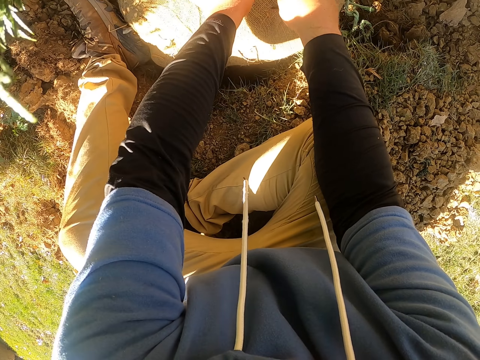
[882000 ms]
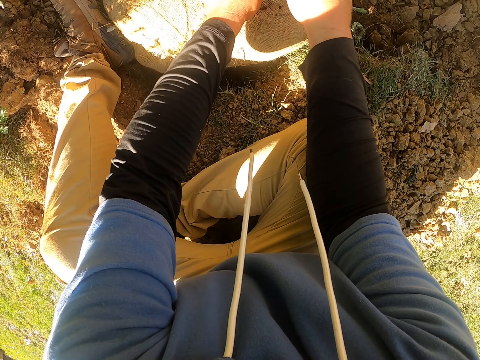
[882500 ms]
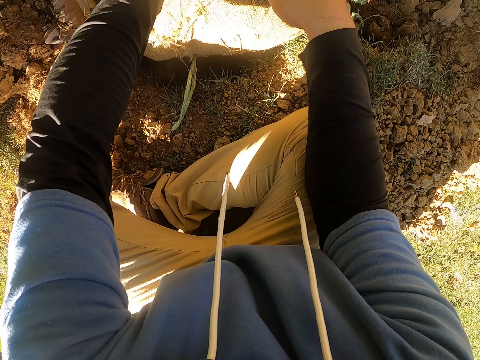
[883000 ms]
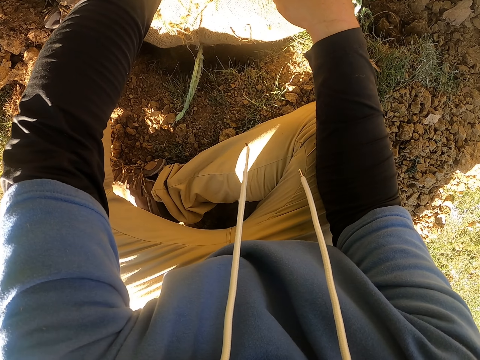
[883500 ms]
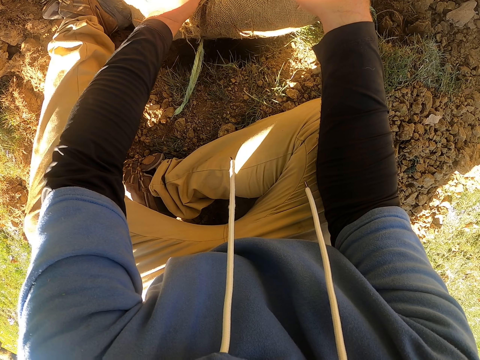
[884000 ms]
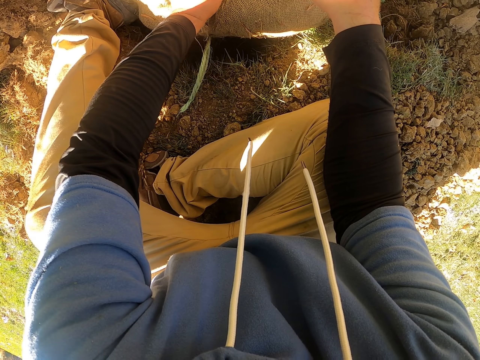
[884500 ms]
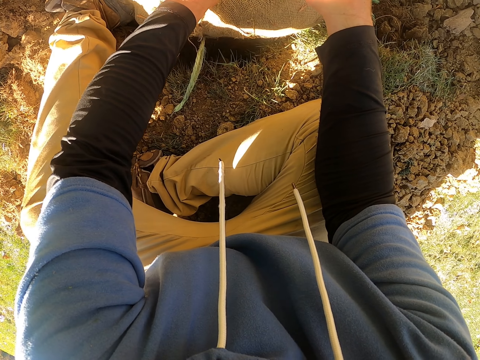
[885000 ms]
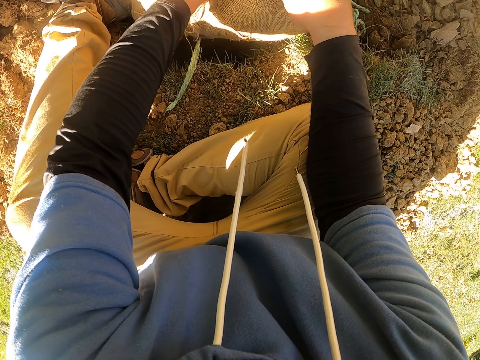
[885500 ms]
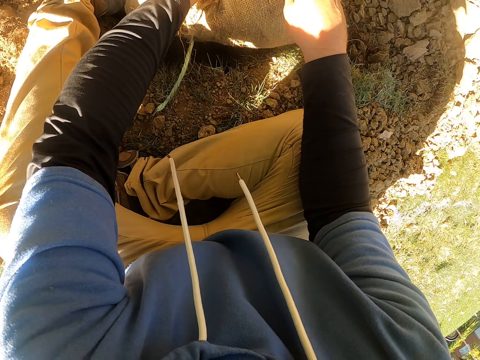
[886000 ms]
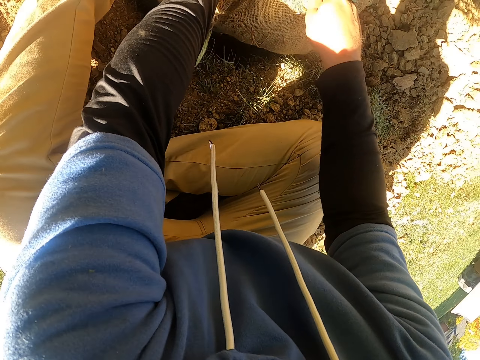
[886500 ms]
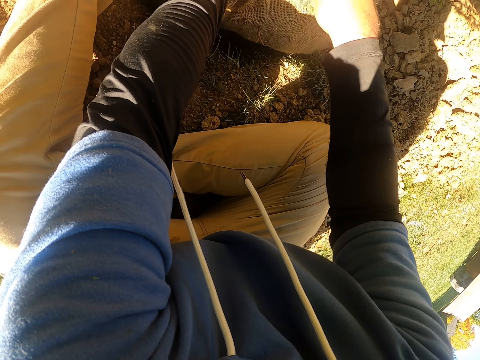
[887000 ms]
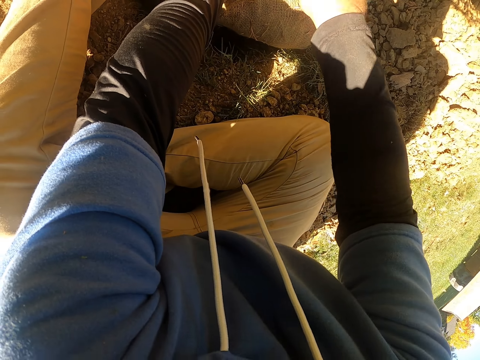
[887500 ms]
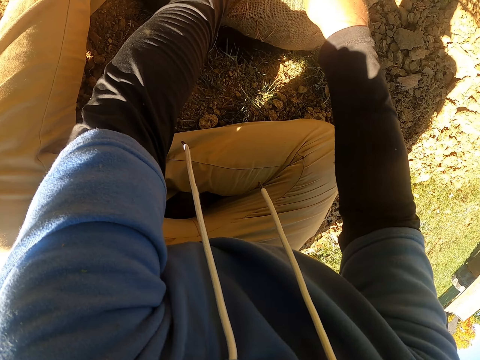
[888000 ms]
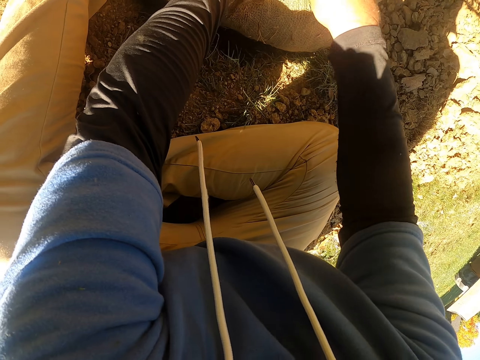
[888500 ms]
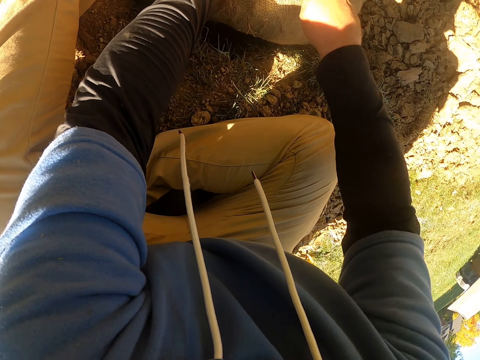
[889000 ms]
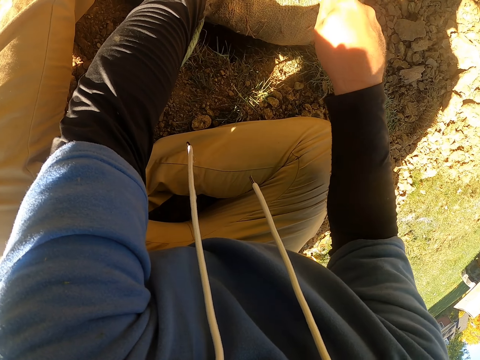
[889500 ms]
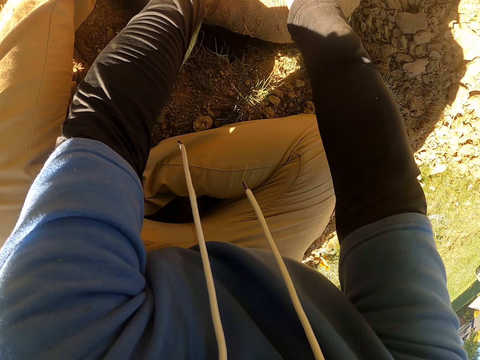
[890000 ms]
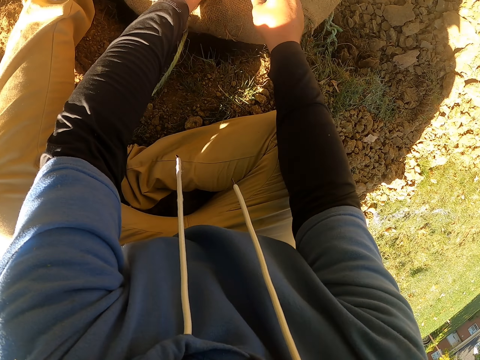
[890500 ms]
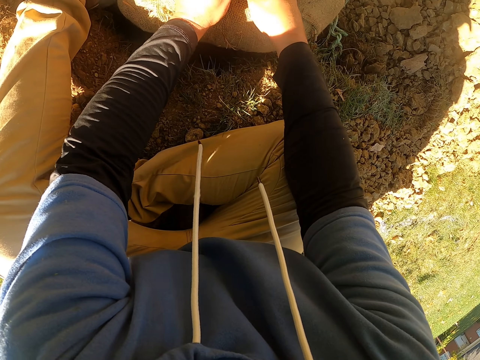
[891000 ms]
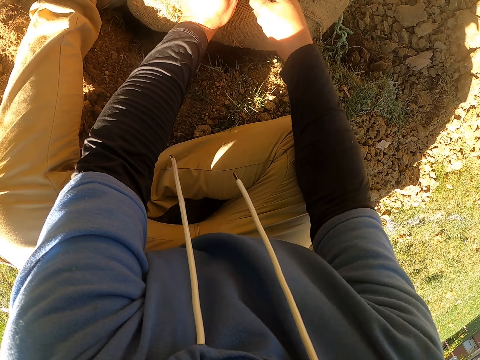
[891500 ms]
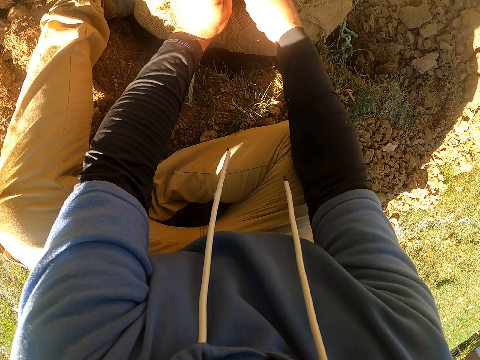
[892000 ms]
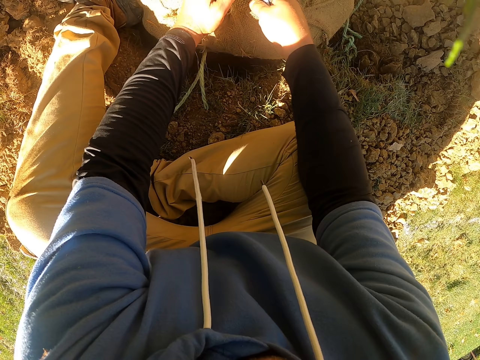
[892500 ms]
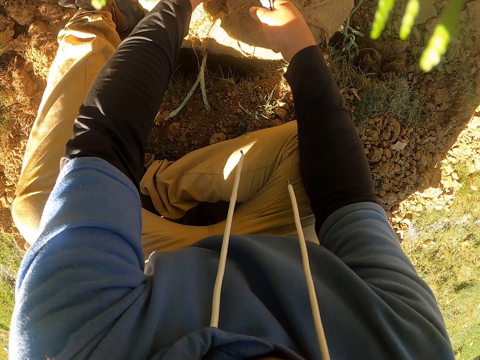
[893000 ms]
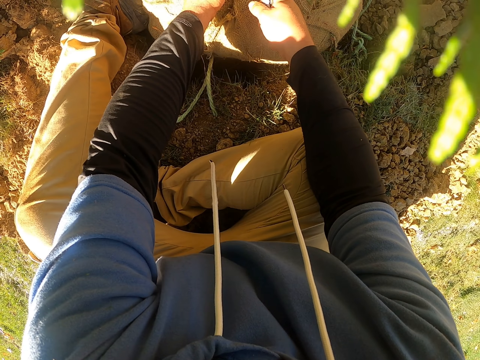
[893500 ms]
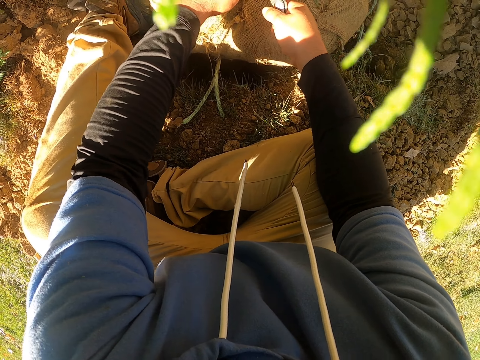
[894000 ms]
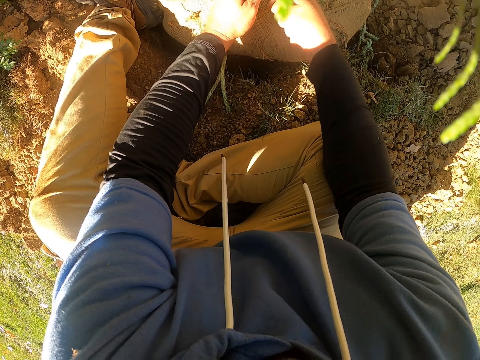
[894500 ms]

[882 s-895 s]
The camera wearer cuts the rope. They cut the rope with a knife. They cut the rope with the knife again.

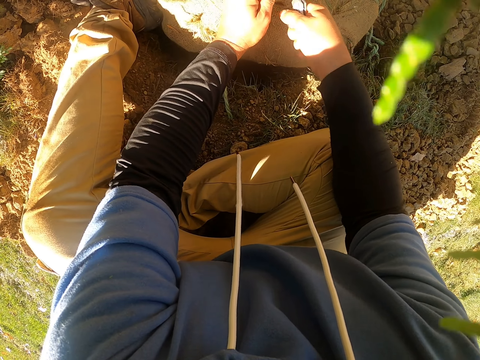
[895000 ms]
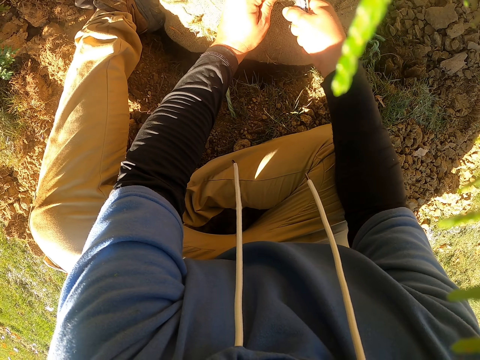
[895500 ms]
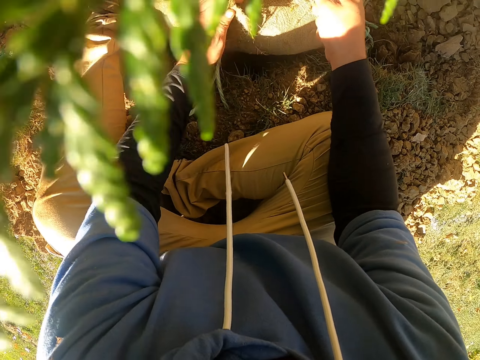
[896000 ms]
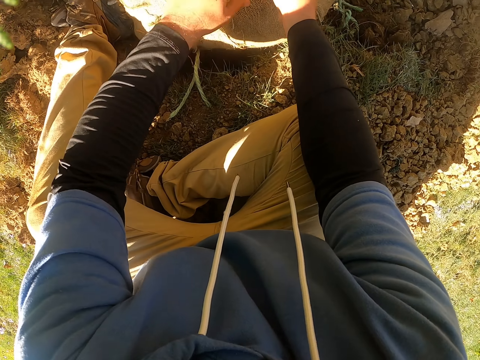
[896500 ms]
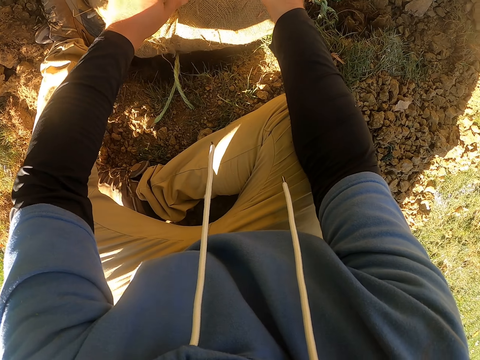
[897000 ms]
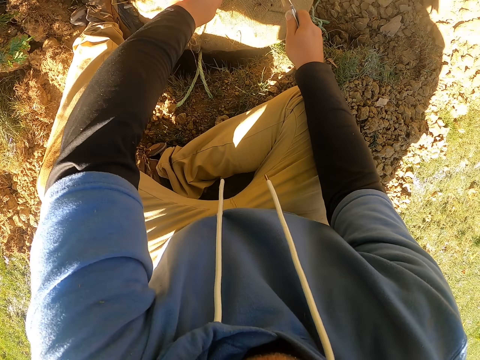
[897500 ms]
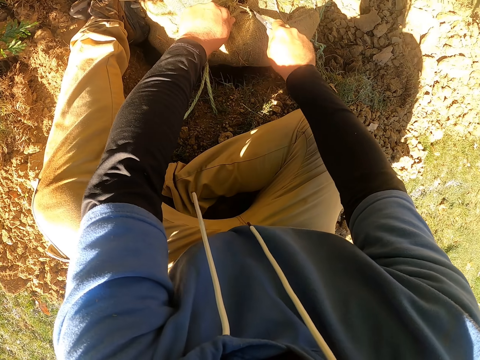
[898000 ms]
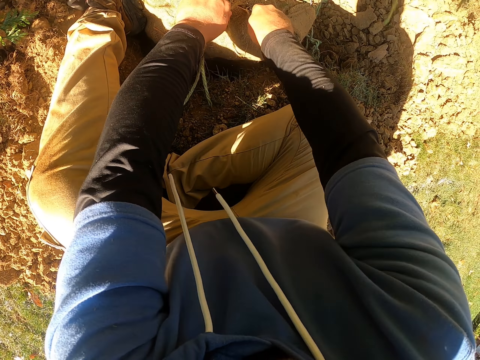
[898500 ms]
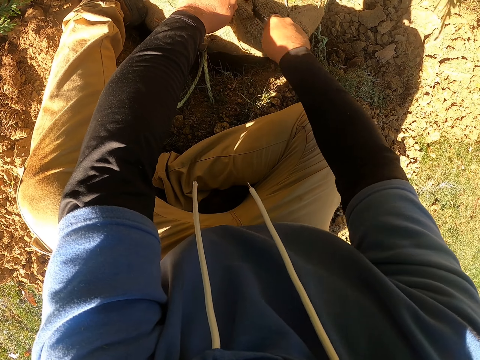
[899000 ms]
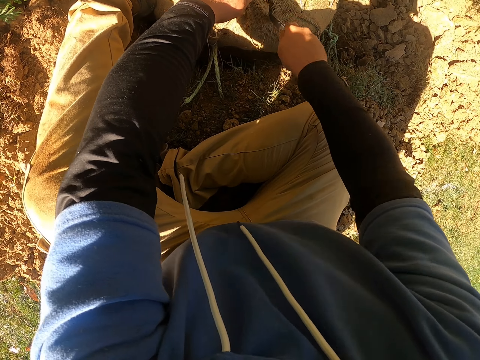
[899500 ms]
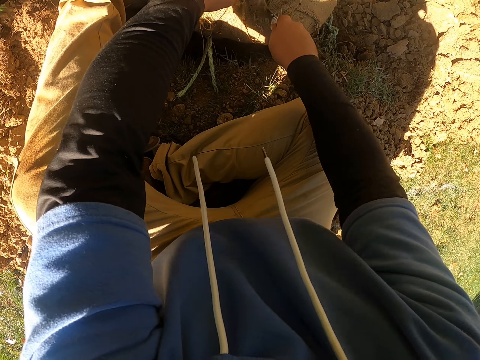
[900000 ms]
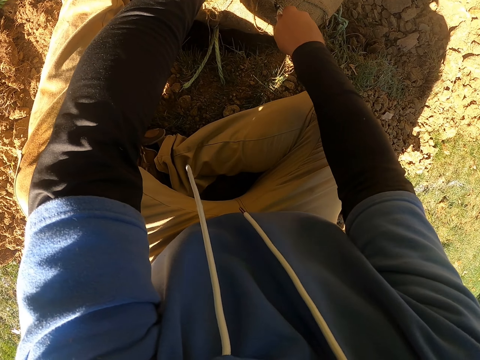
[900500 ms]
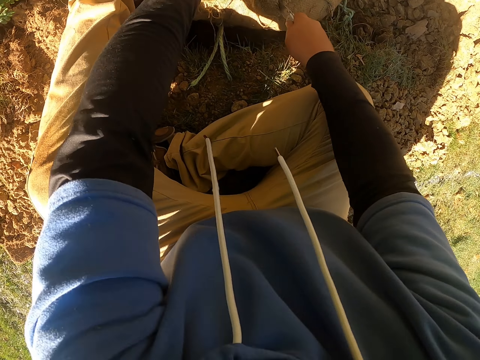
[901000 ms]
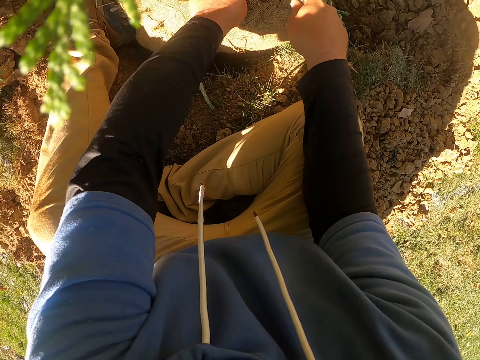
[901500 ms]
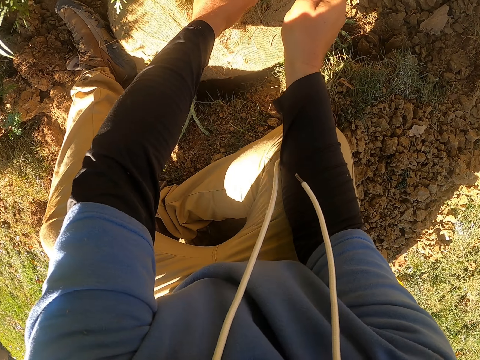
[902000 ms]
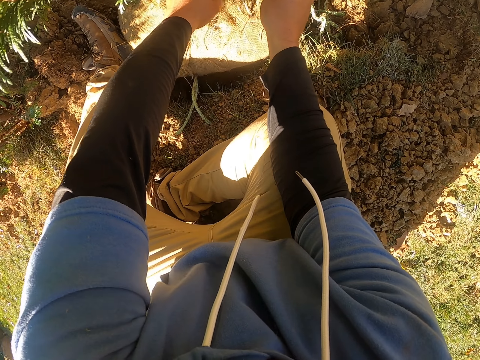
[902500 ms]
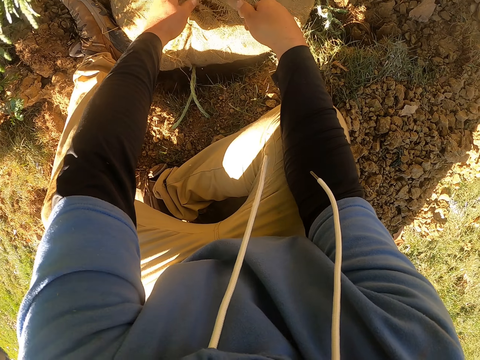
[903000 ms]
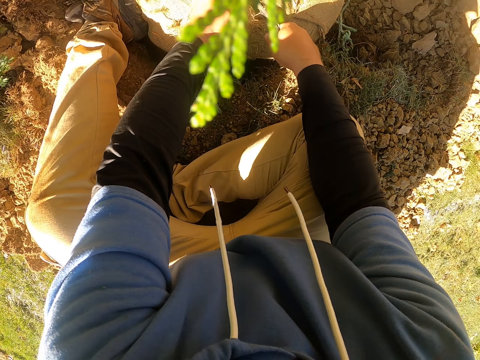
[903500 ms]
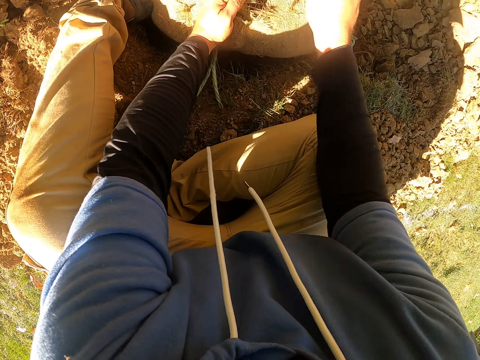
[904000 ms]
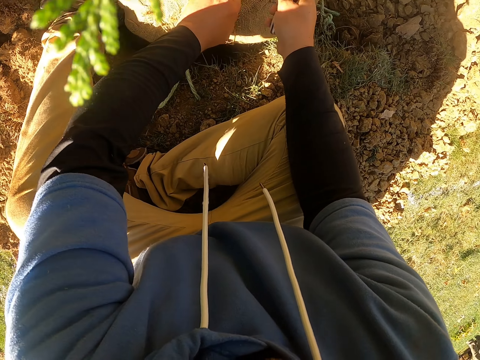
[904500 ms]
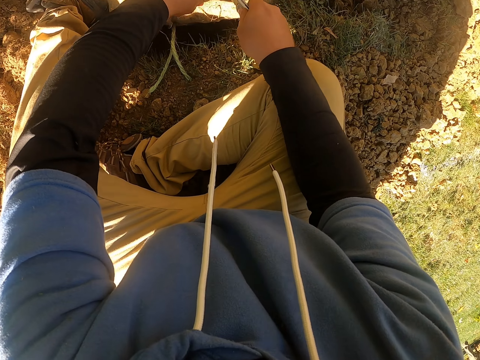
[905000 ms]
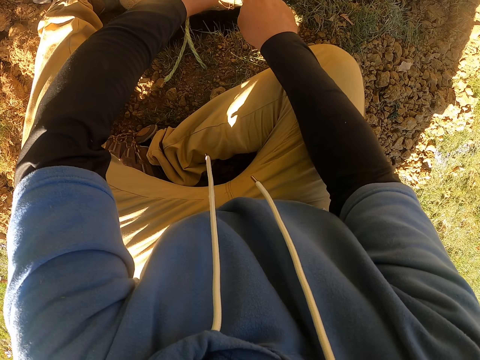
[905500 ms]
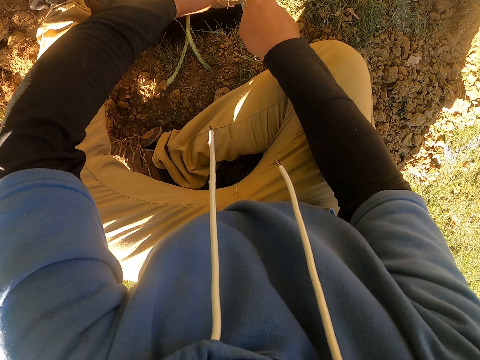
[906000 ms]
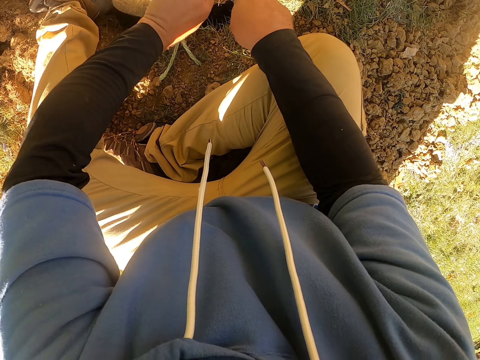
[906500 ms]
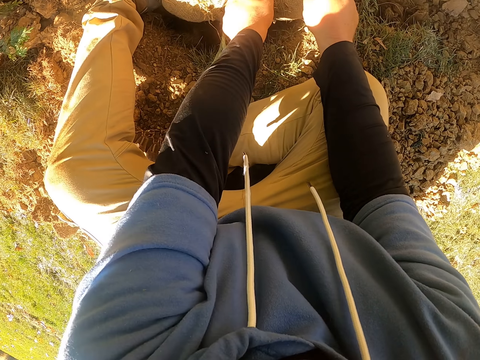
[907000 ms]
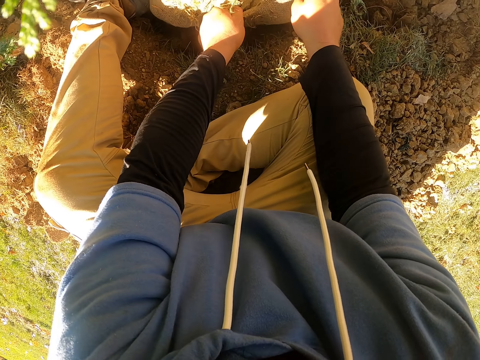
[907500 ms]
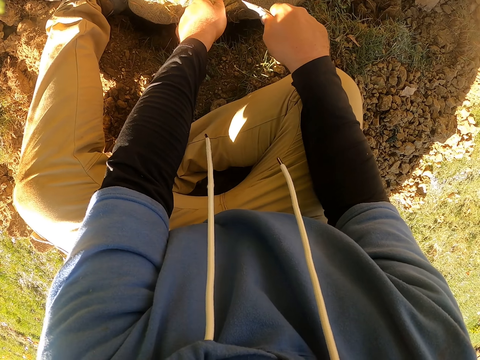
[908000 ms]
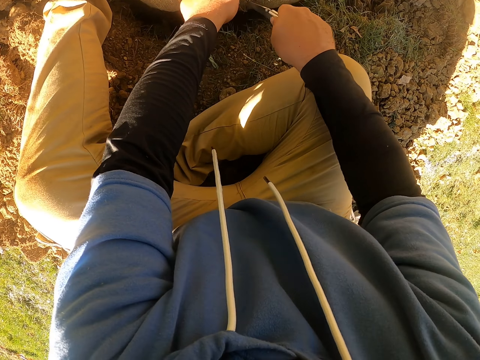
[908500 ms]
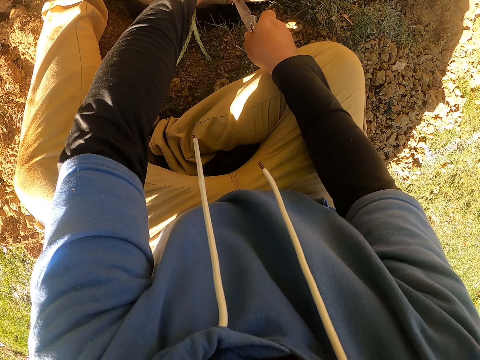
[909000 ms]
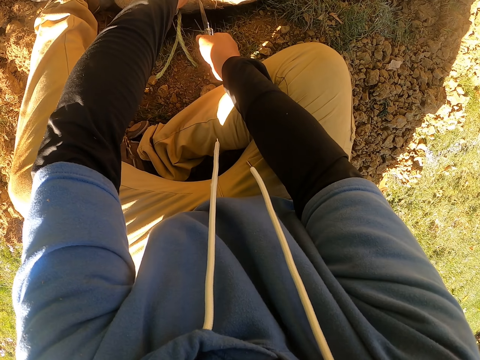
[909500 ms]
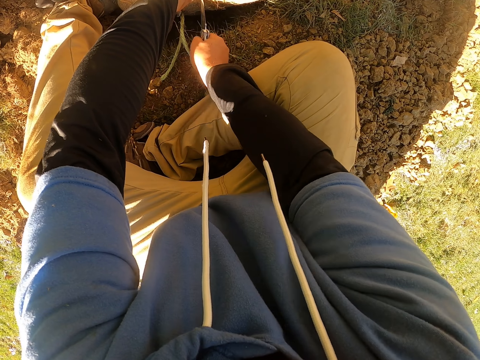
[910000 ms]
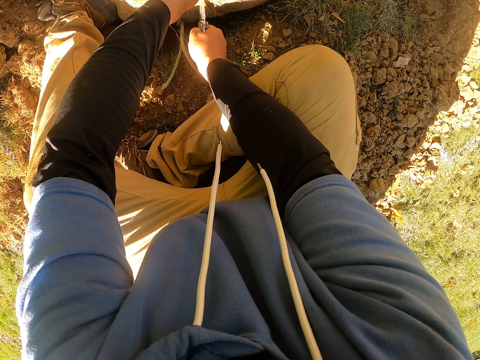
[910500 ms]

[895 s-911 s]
The camera wearer cuts the rope with a knife. They cut a net with the knife. They cut the net with the knife again.
